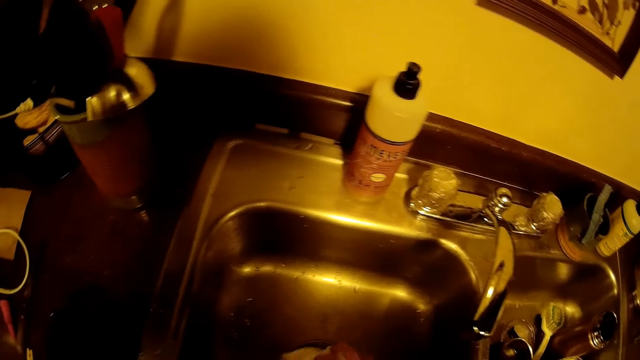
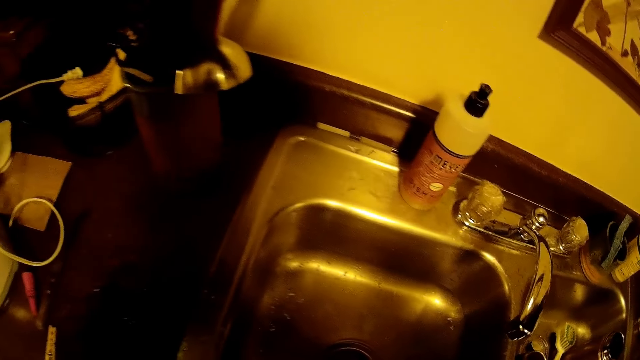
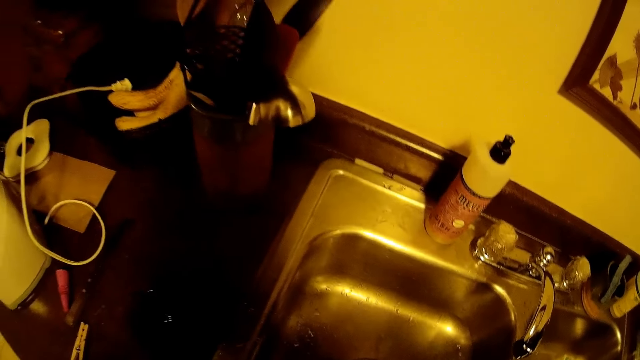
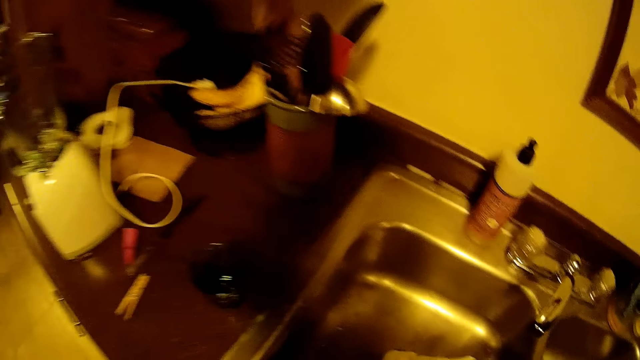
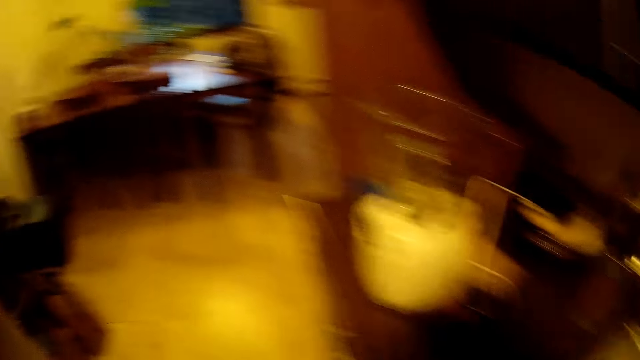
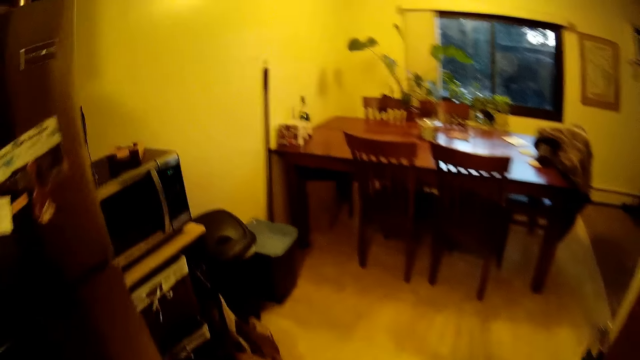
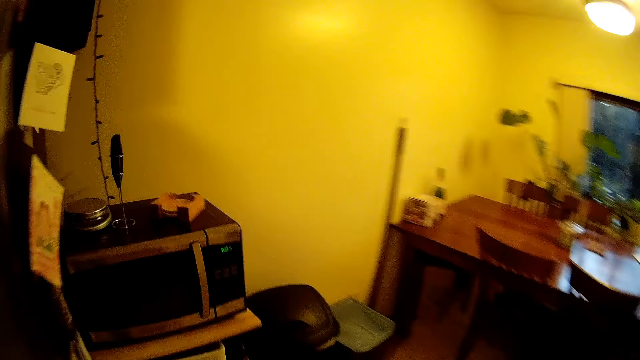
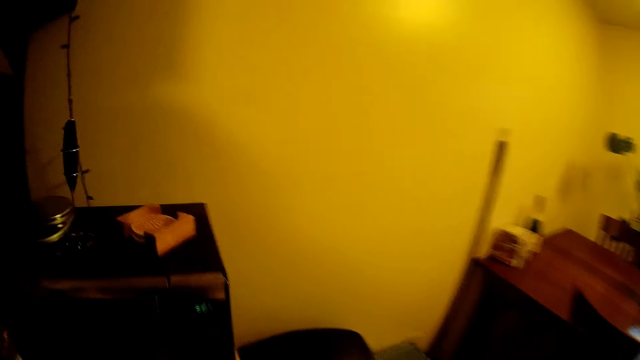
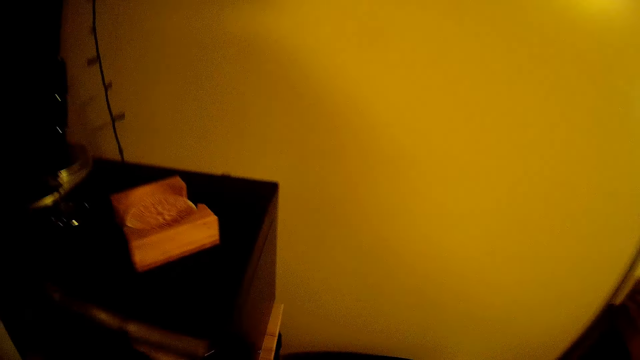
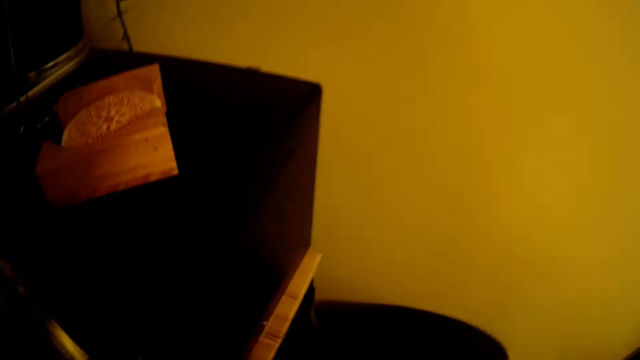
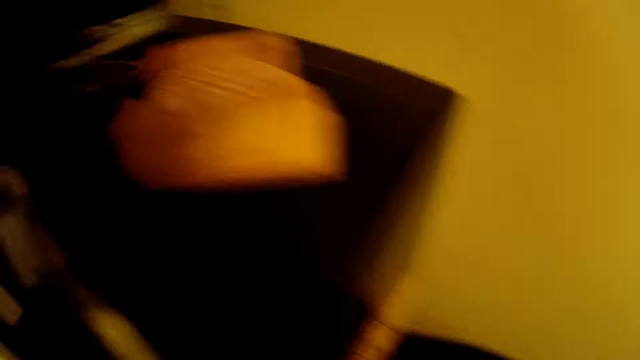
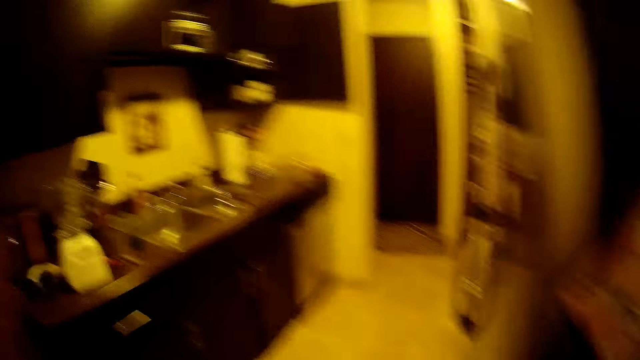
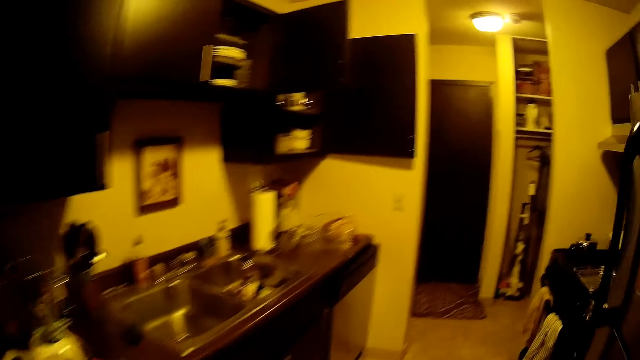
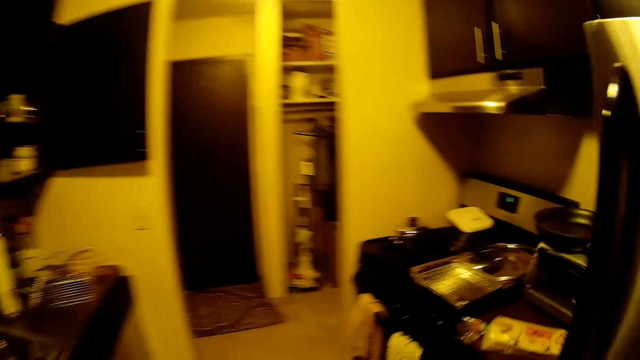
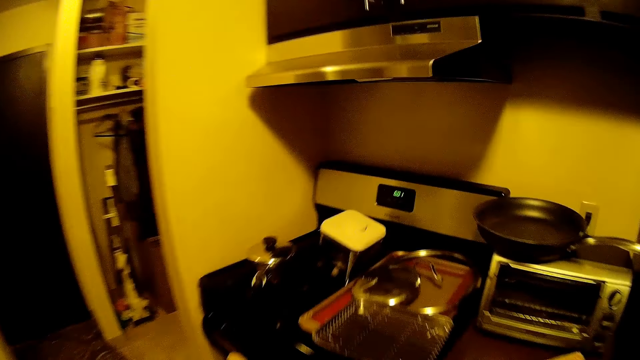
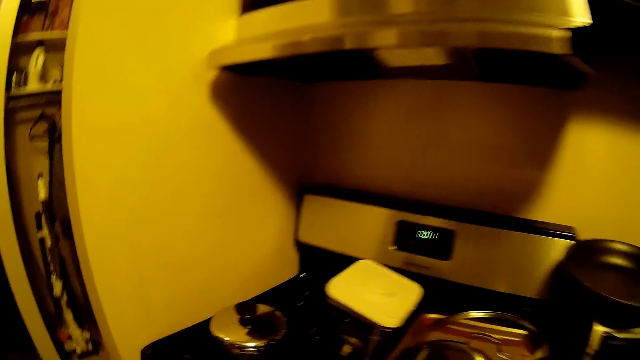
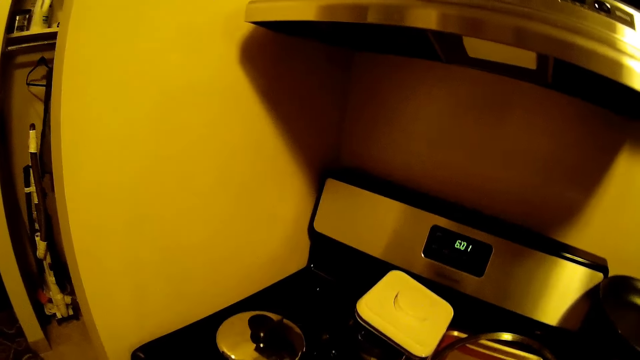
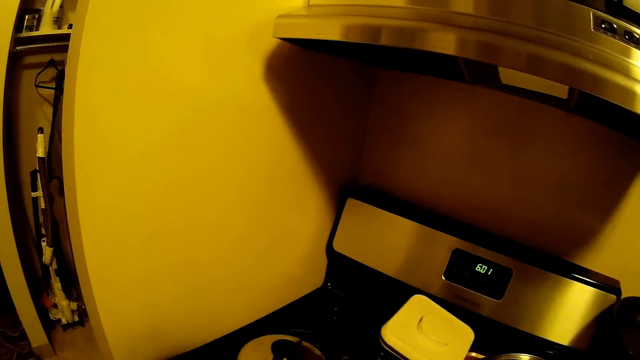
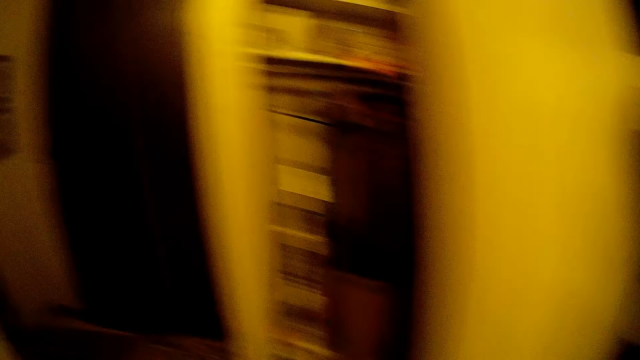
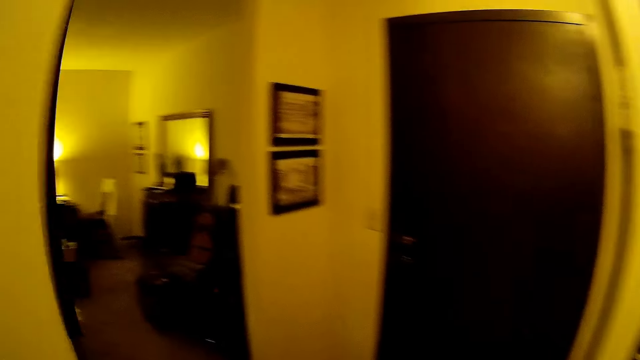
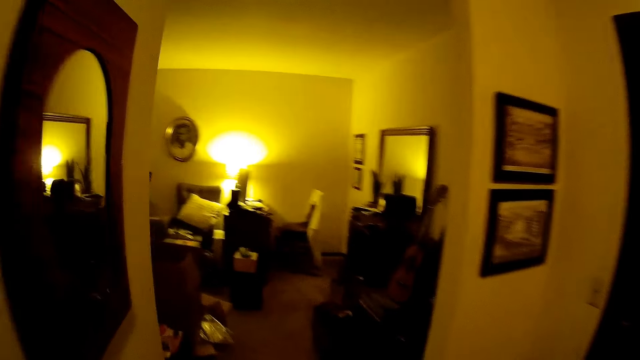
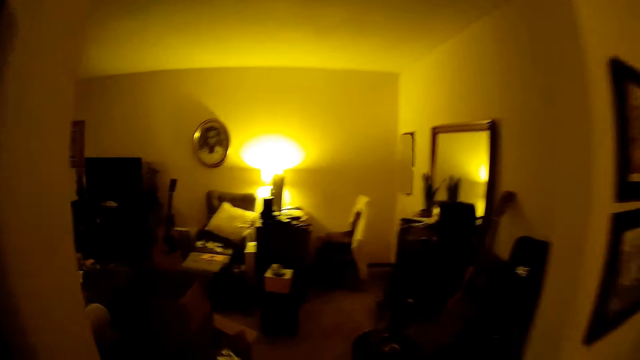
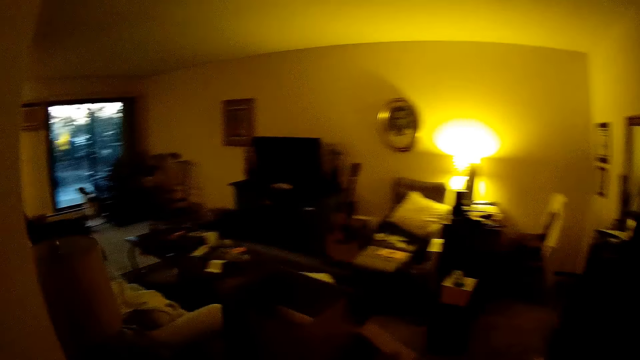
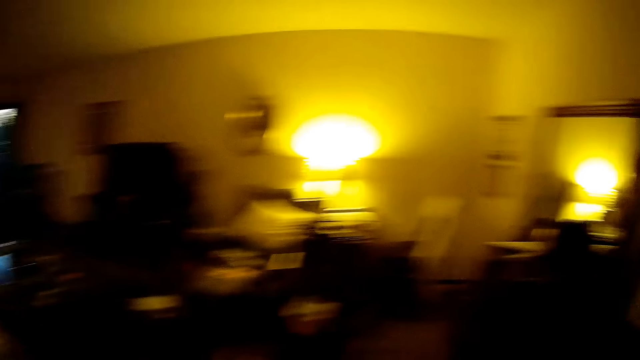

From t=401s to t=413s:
The camera wearer wipes the kitchen sink with the tissue in his right hand. He walks around the house. He throws the tissue paper in his right hand in the dust bin. He walks towards the parlor.

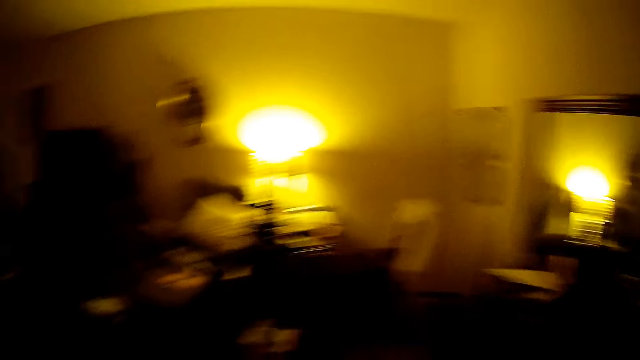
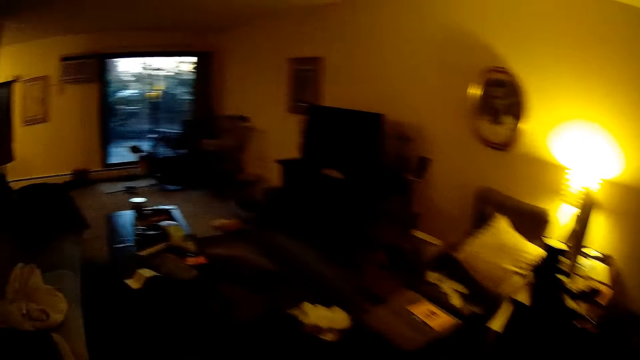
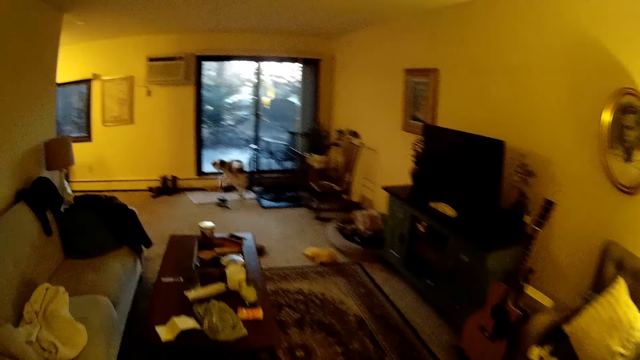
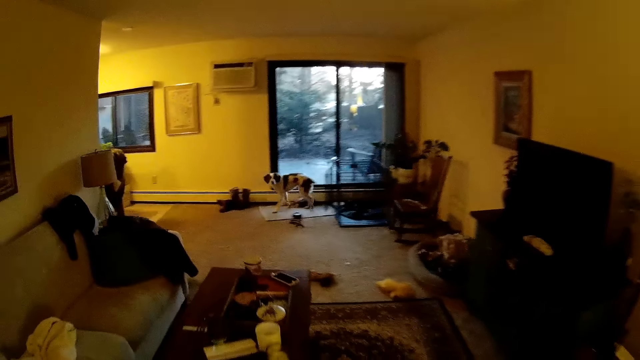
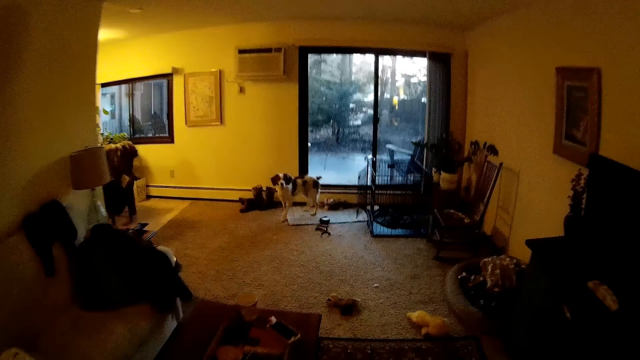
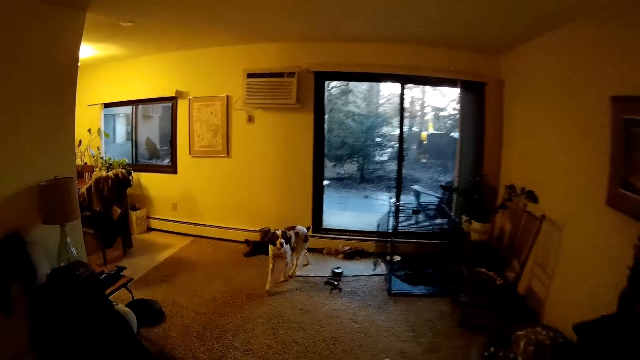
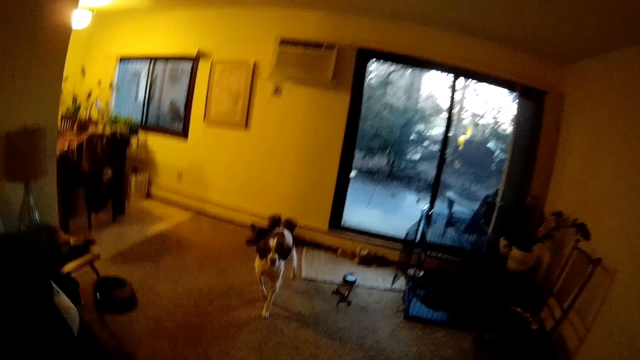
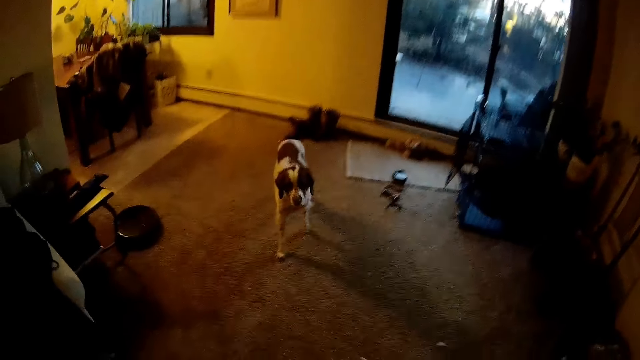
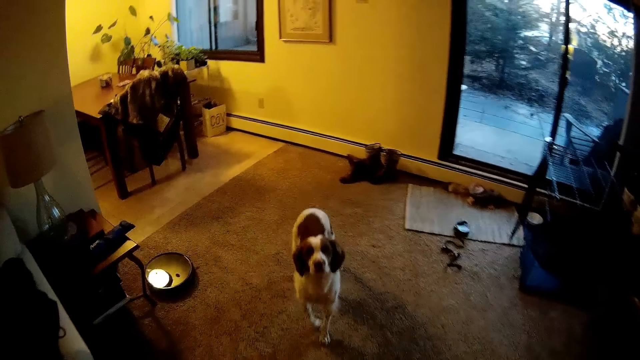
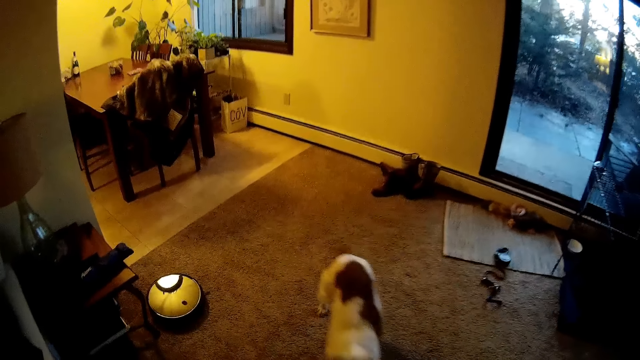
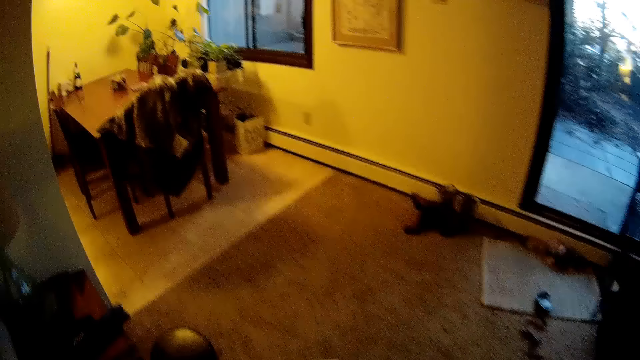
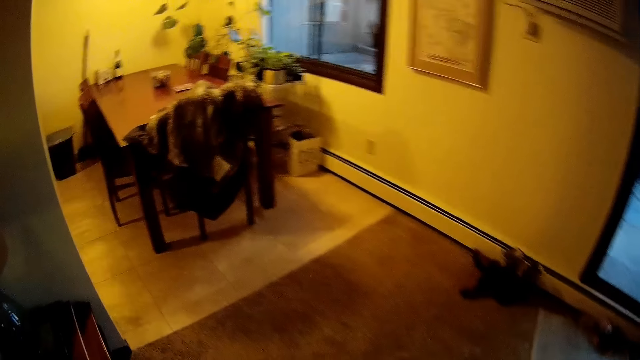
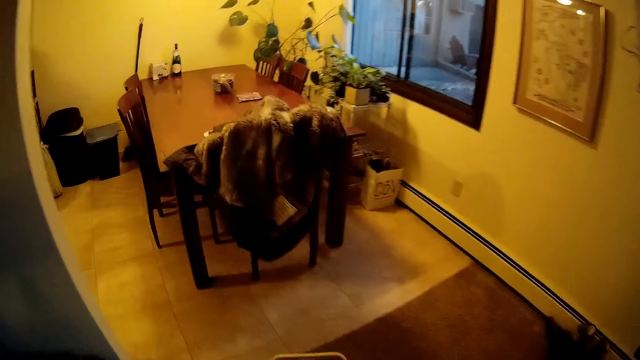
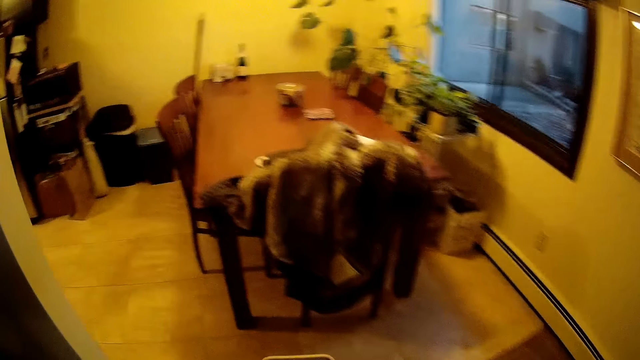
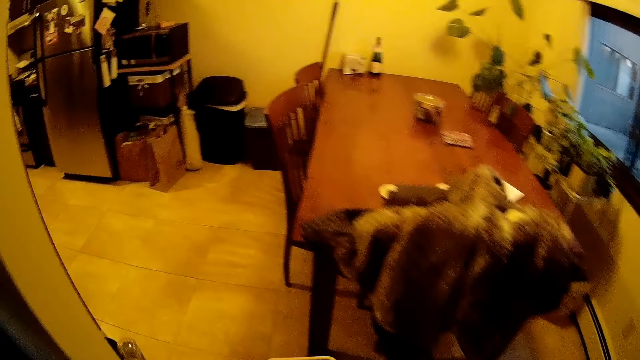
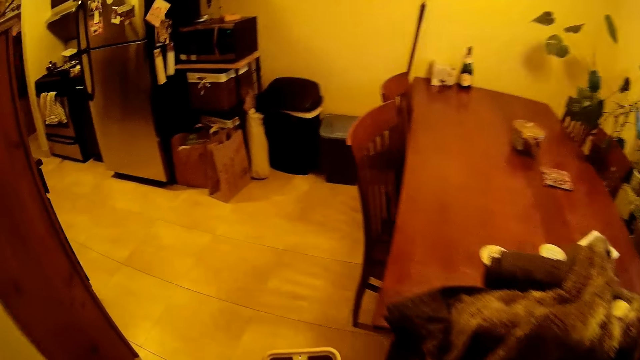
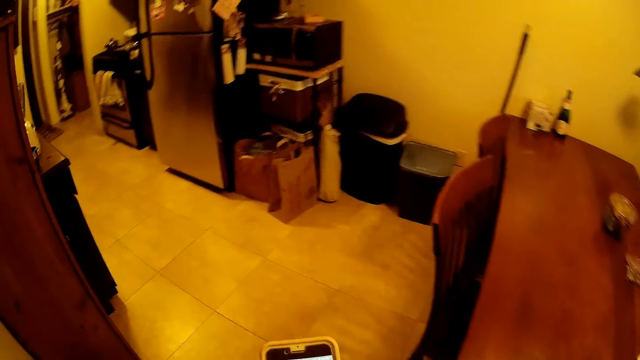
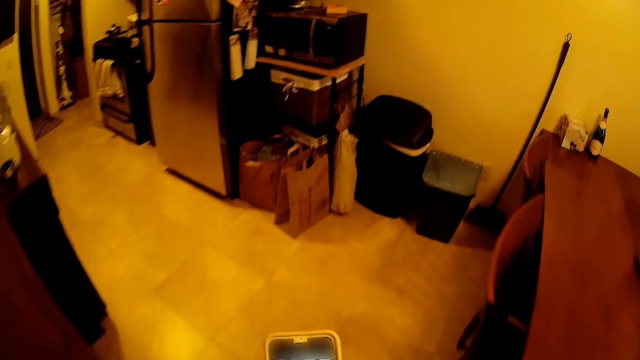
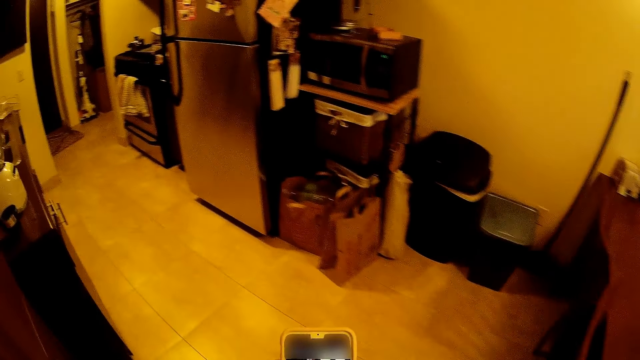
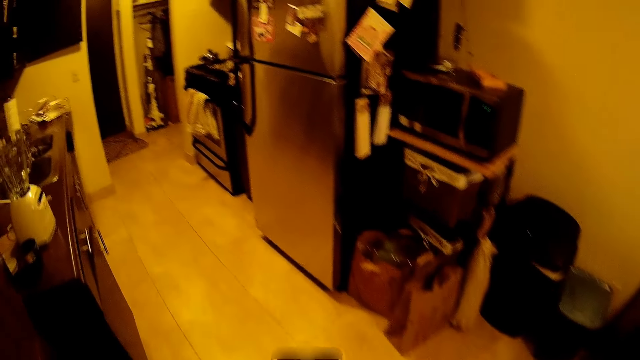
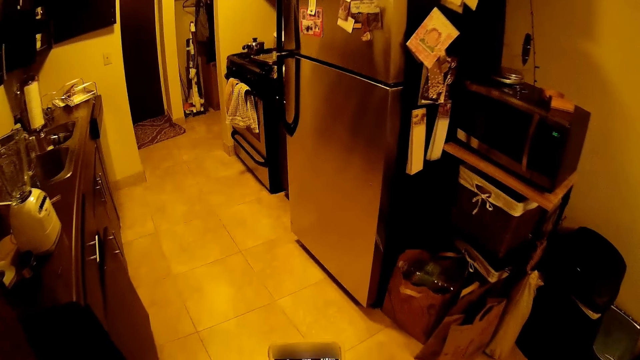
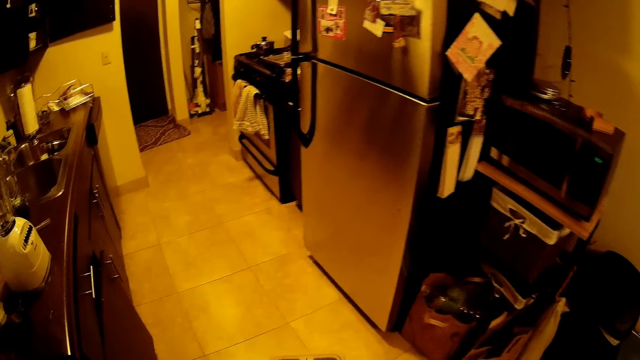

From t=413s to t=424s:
The dog walks towards the camera wearer in the parlor. The camera wearer operates a phone with both hands. They look at the phone.
